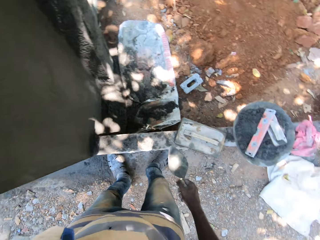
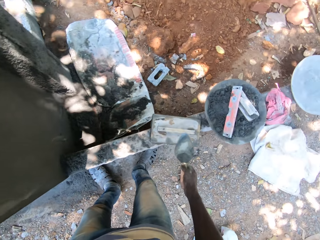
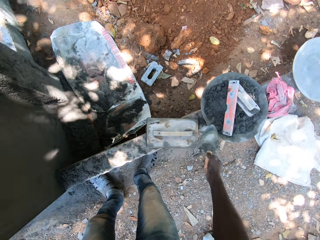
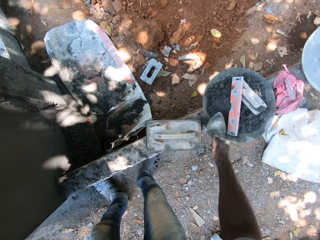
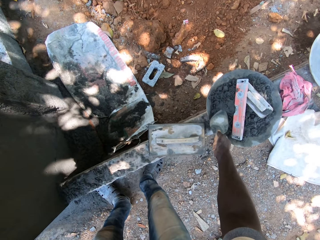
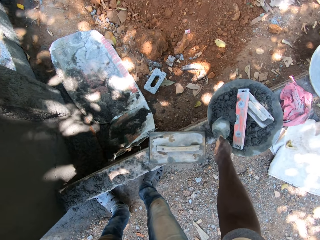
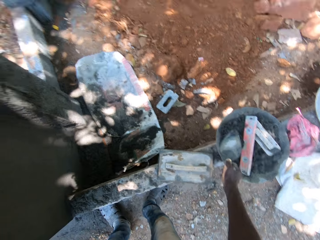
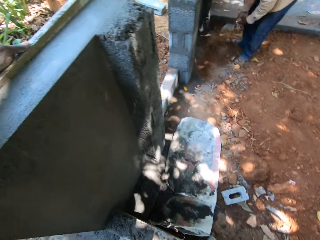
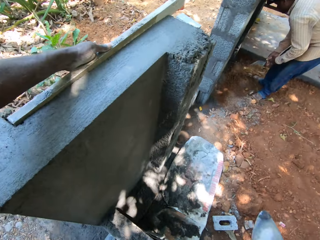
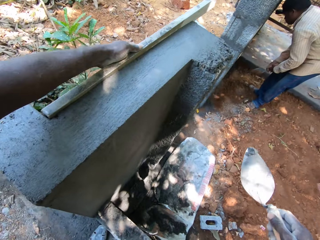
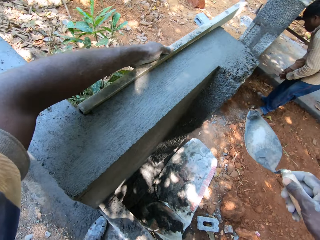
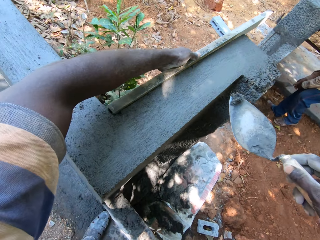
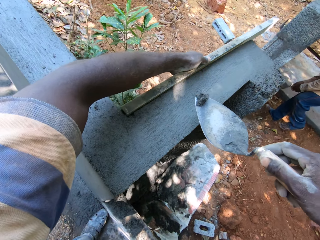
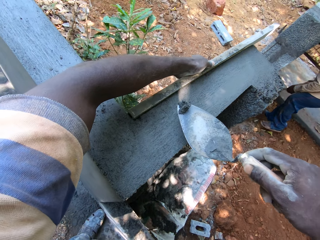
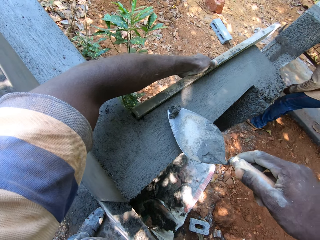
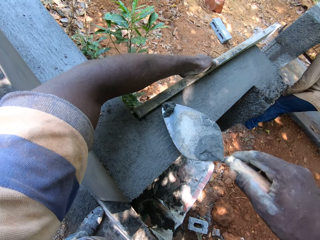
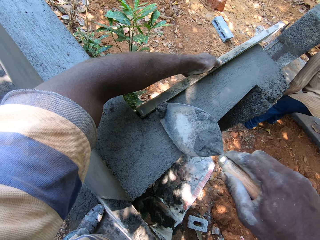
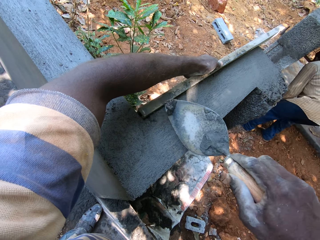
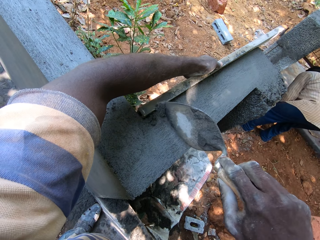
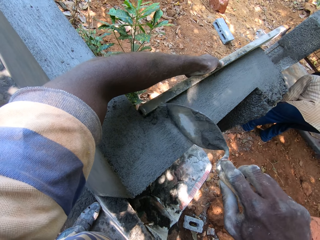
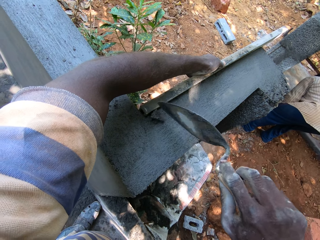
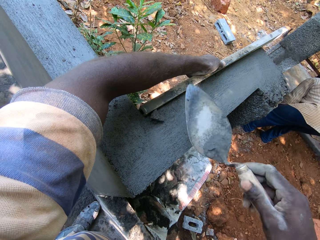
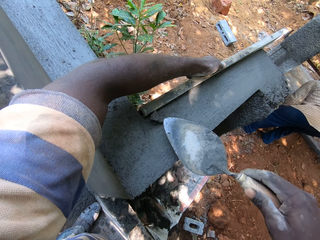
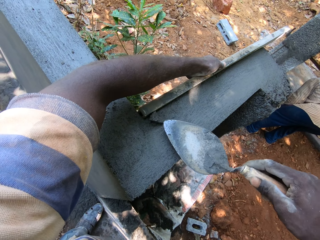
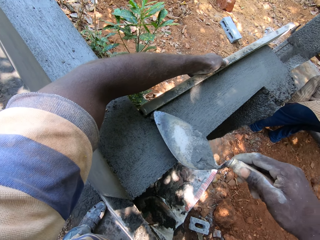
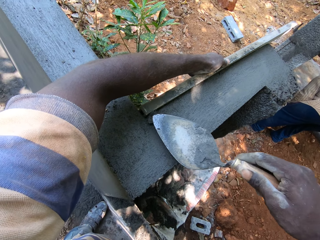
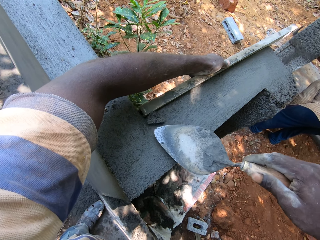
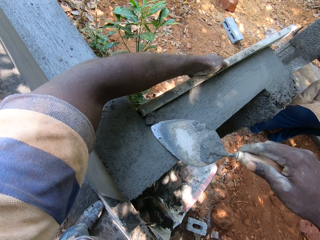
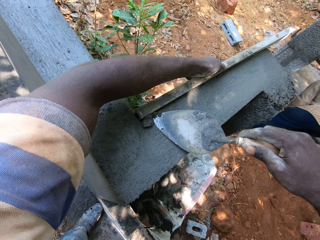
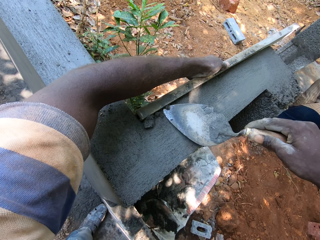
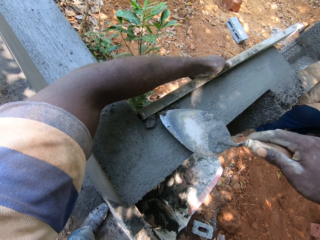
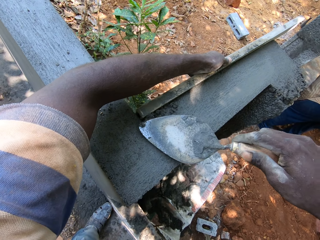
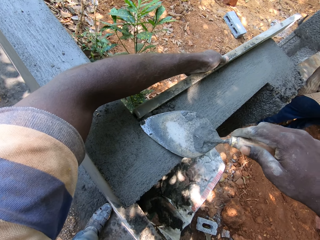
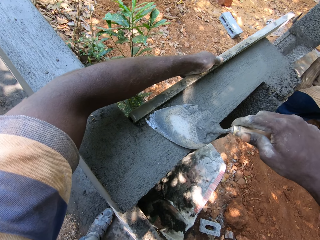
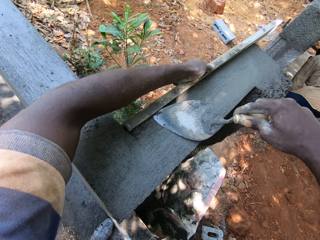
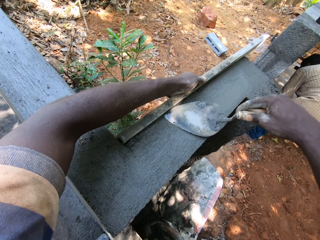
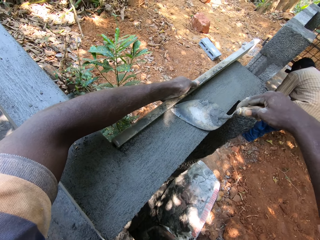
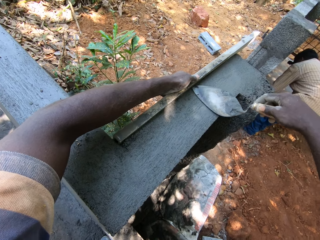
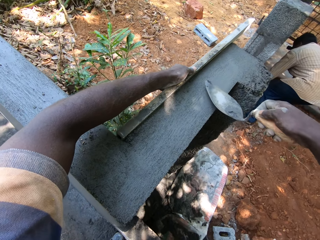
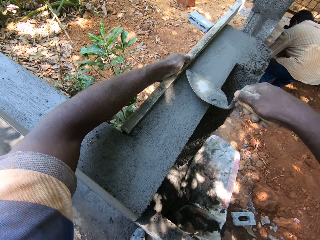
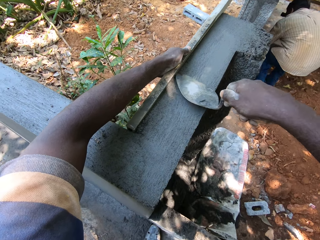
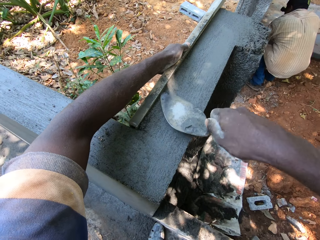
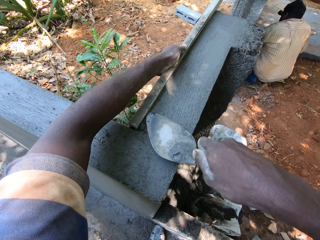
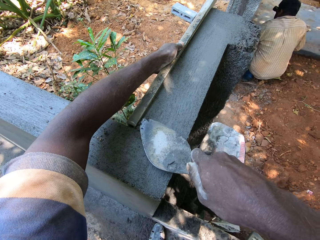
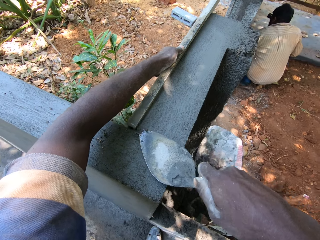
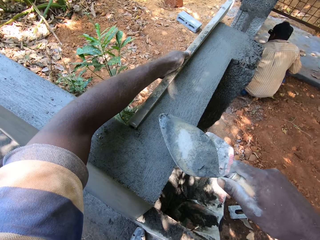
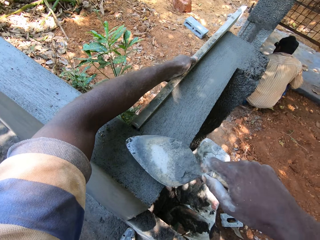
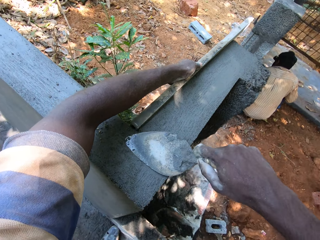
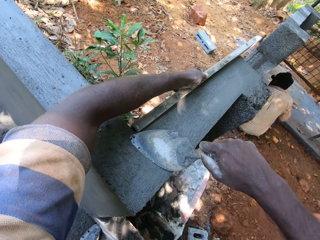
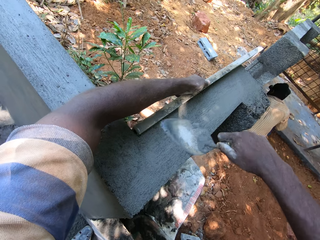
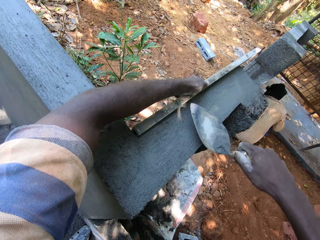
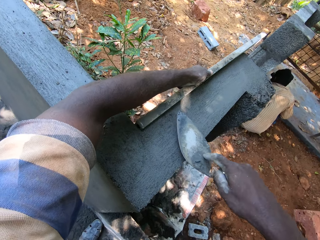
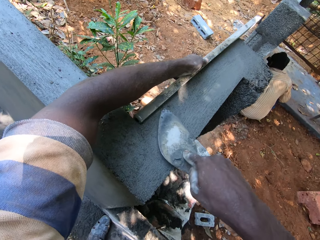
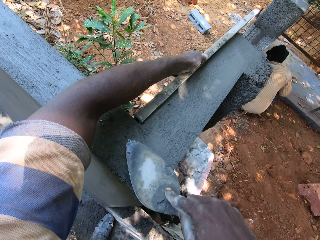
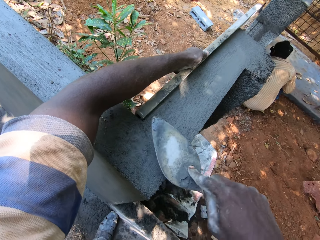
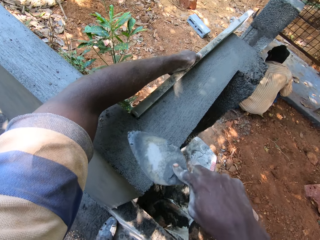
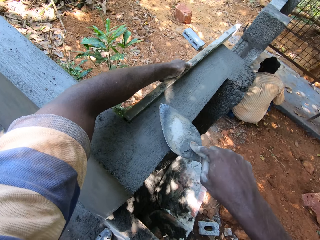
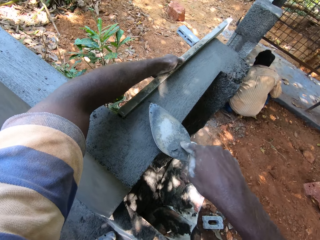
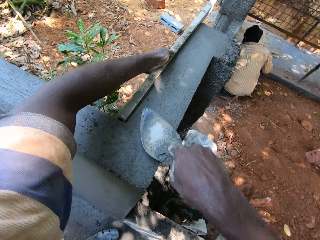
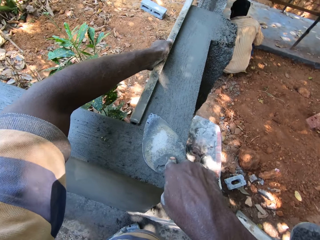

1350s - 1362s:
The camera wearer takes plaster mixtures from the pan of plaster mixtures on the pavement with the trowel in his right hand. He applies the plaster mixtures in the trowel on the fence top with his right hand. He plasters the wall.

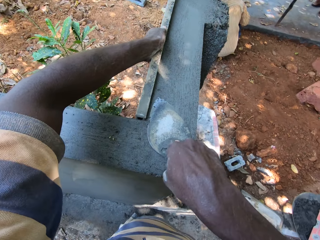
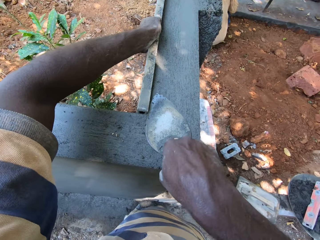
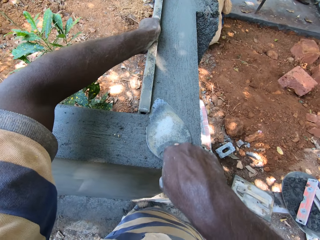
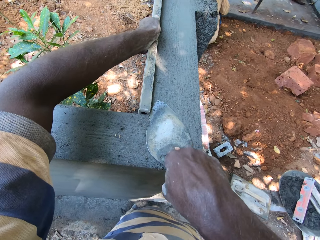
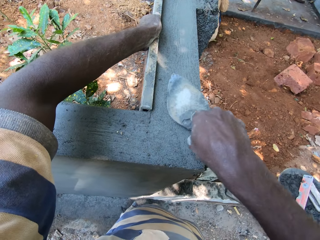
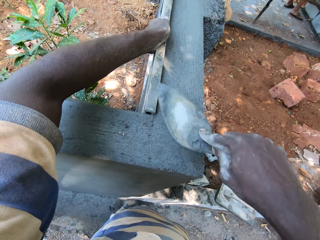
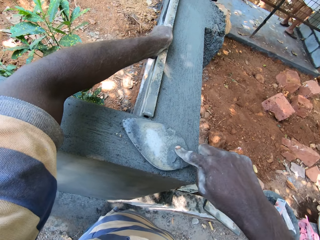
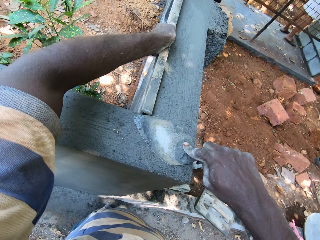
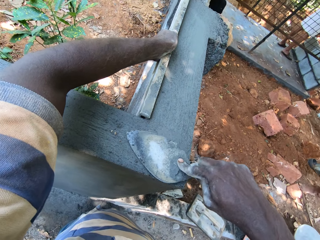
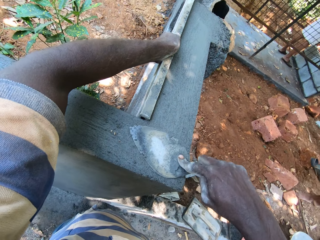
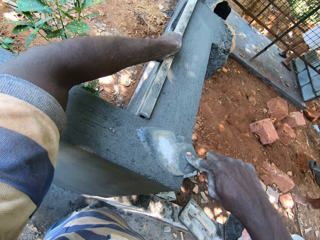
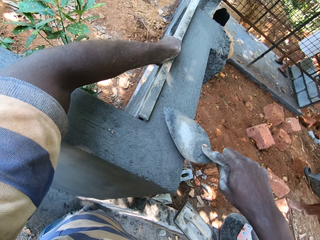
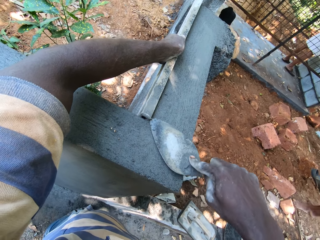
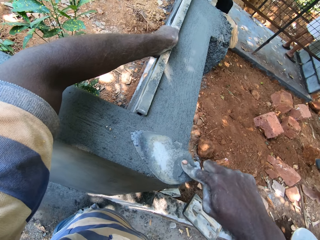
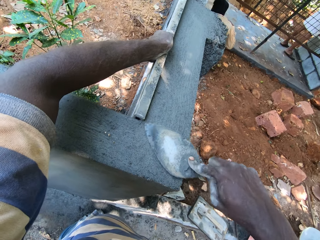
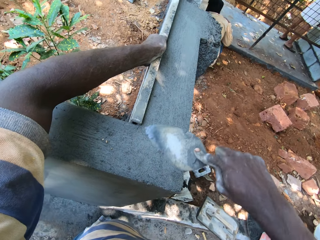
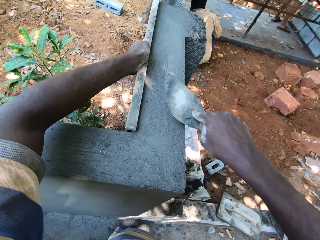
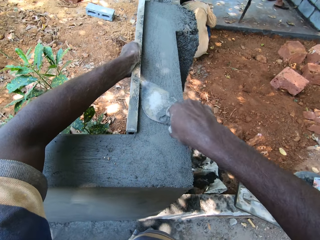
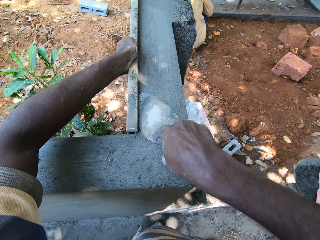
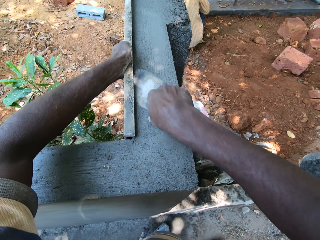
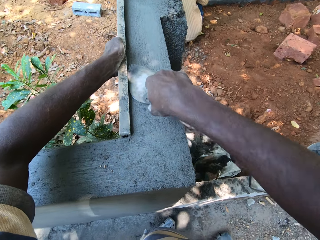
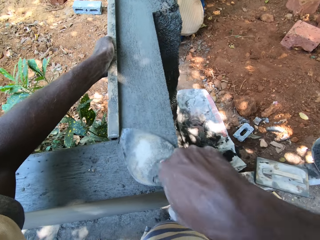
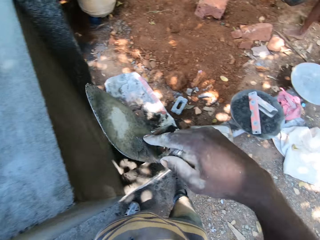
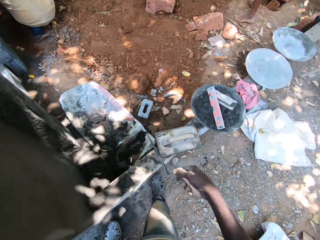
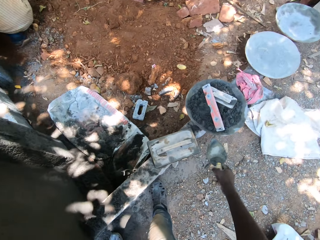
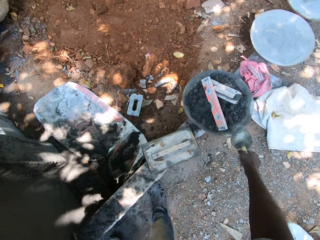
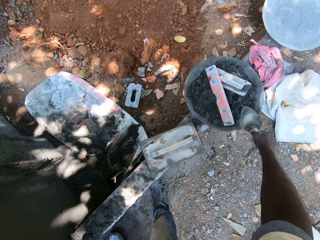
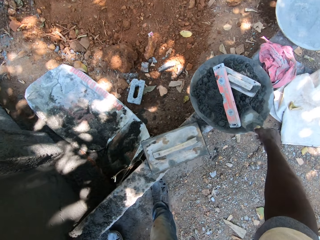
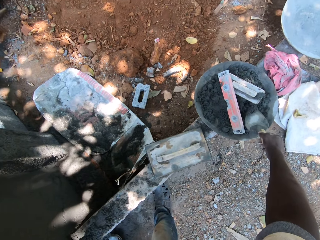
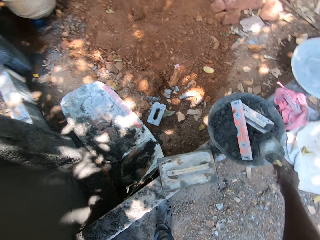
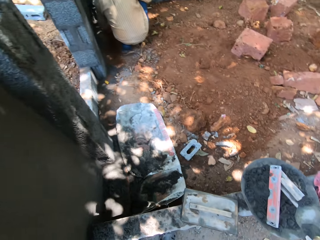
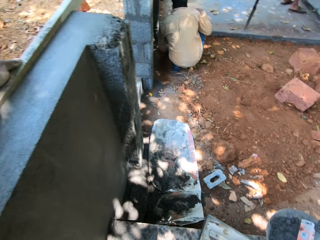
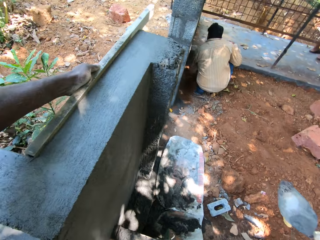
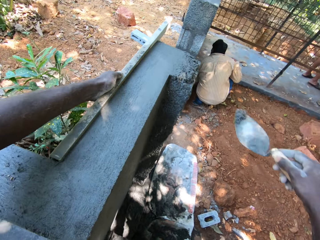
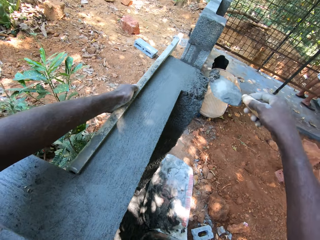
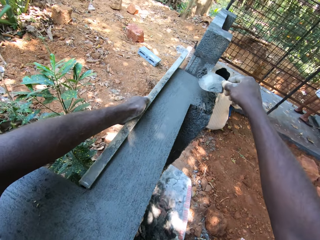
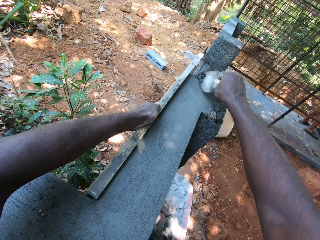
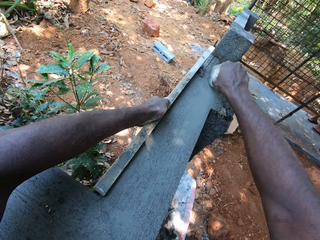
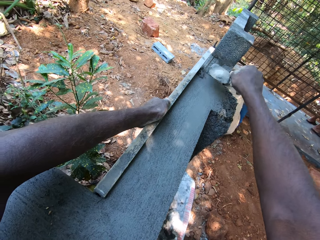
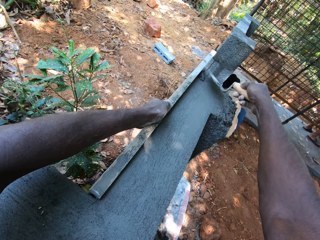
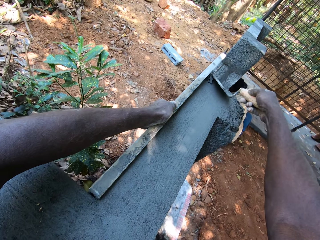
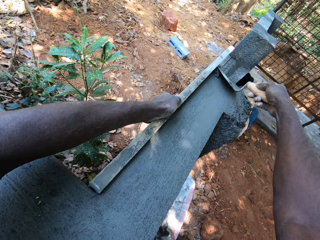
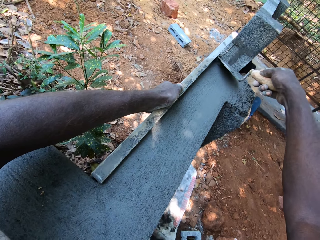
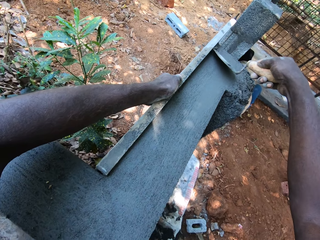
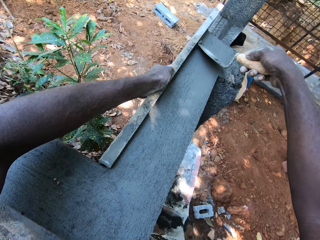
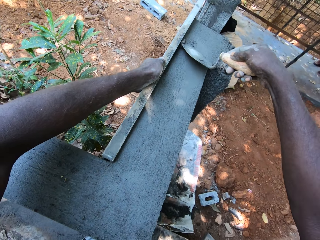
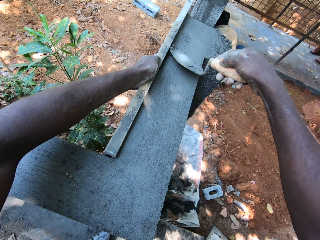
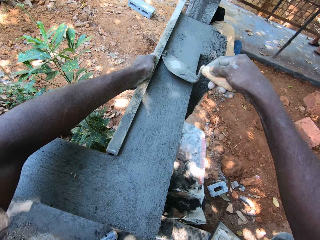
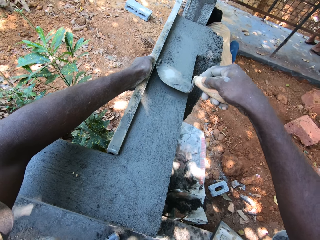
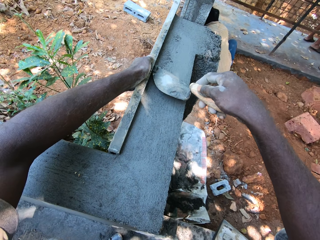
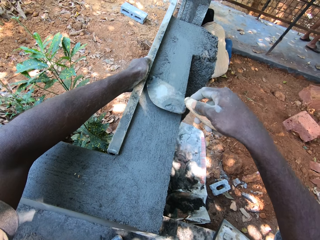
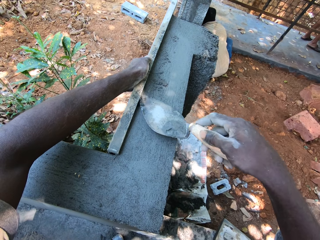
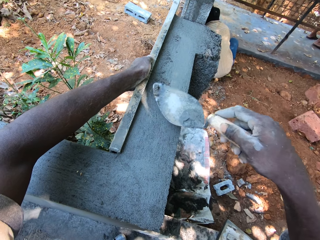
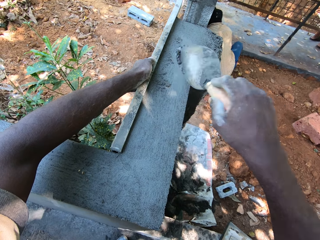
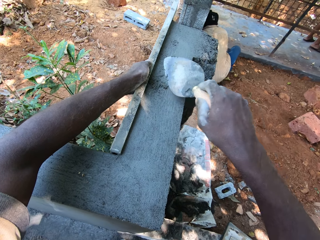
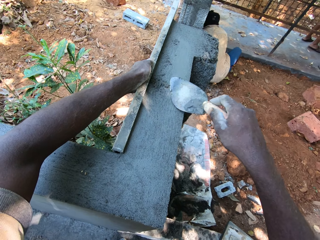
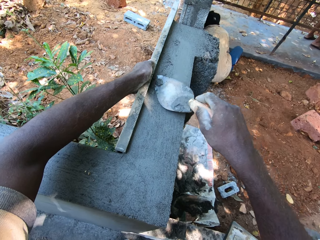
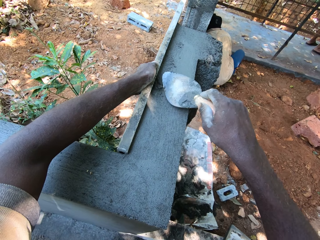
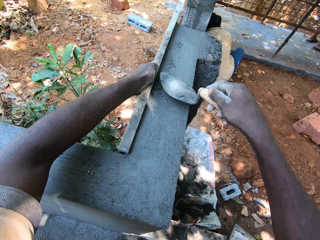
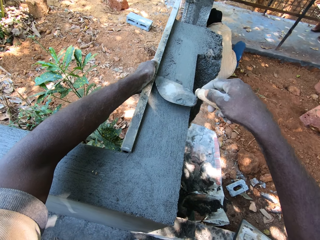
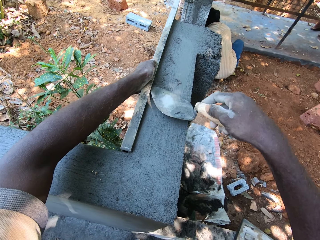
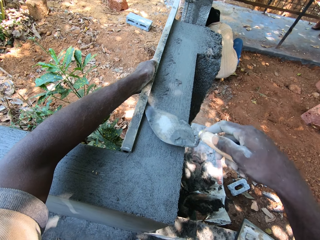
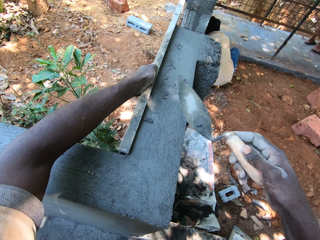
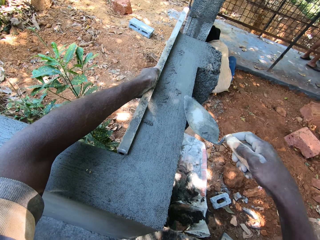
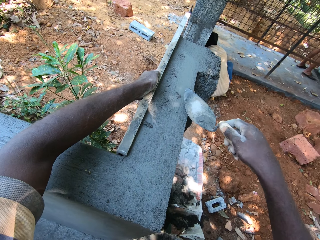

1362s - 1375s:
The camera wearer scoops mortar from the aluminum bowl with the brick trowel in his right hand. He pours the mortar onto the wall. He smoothens the mortar onto the wall with the brick trowel in his right hand.
